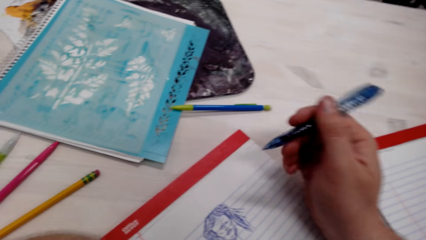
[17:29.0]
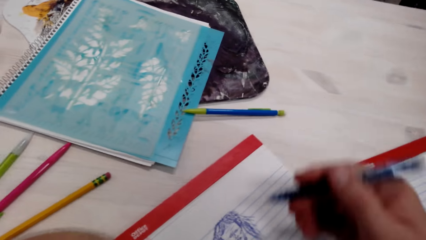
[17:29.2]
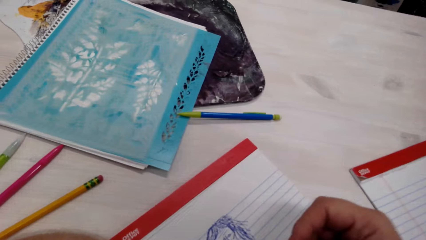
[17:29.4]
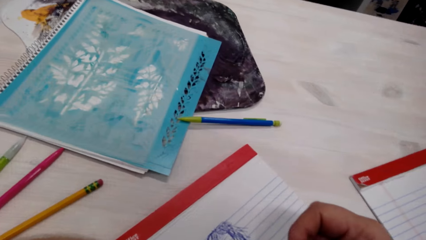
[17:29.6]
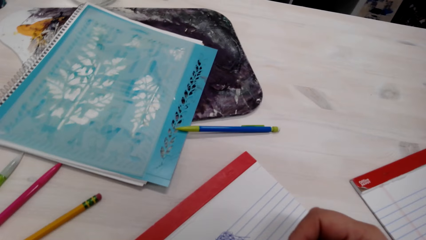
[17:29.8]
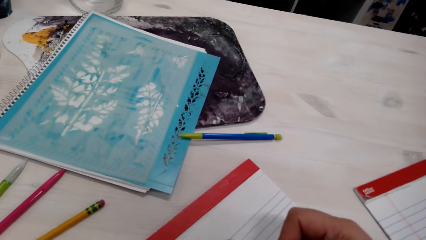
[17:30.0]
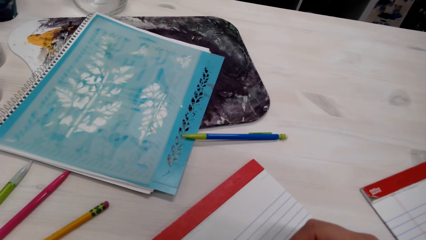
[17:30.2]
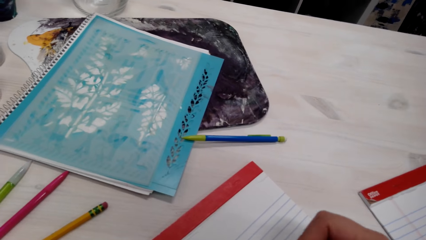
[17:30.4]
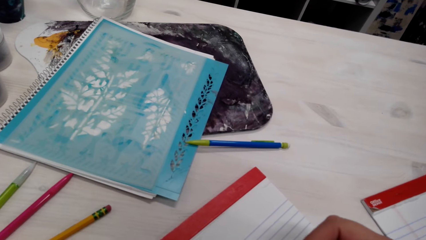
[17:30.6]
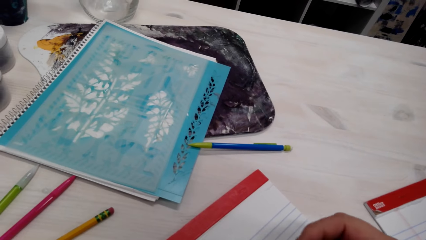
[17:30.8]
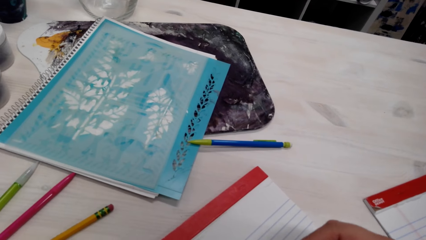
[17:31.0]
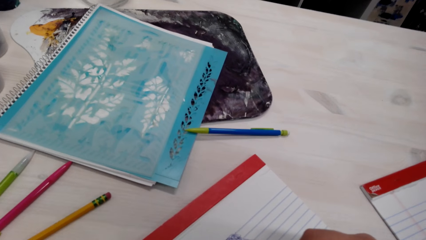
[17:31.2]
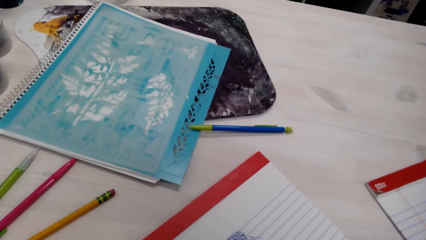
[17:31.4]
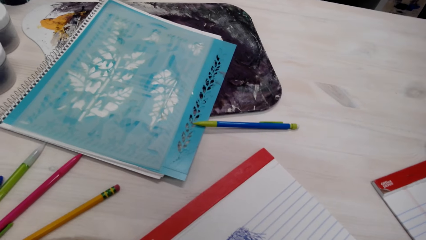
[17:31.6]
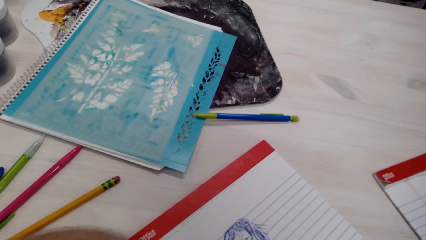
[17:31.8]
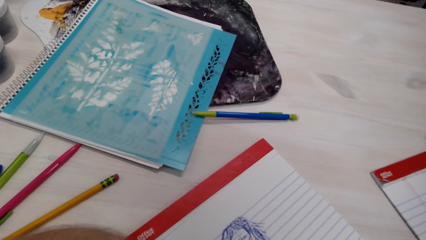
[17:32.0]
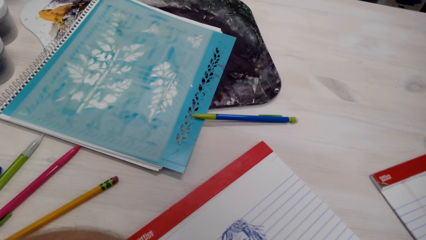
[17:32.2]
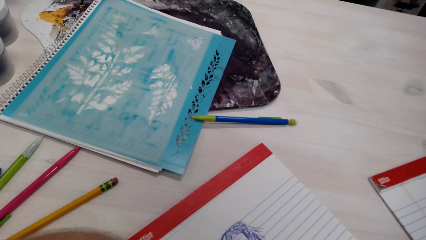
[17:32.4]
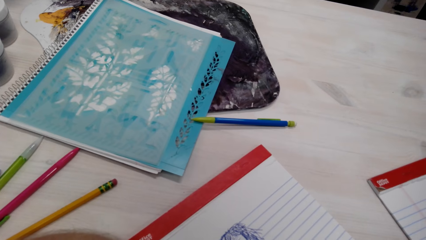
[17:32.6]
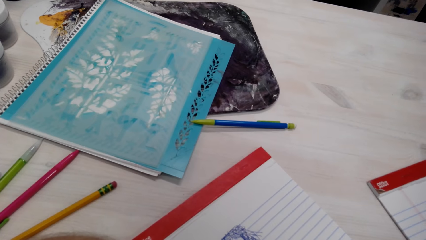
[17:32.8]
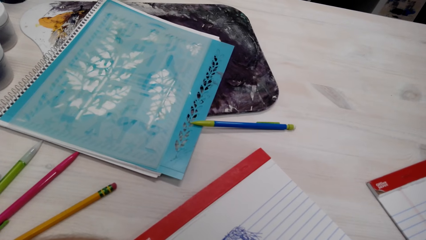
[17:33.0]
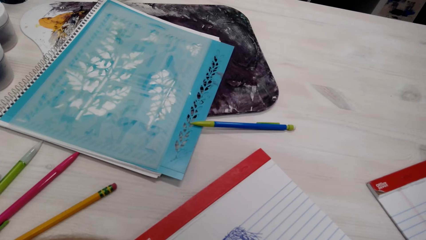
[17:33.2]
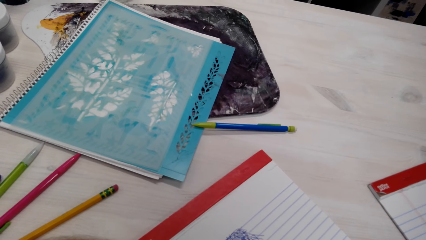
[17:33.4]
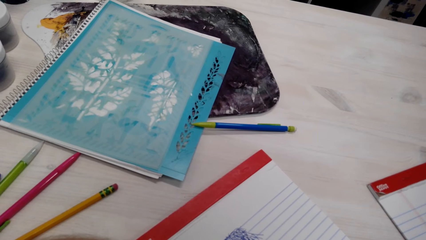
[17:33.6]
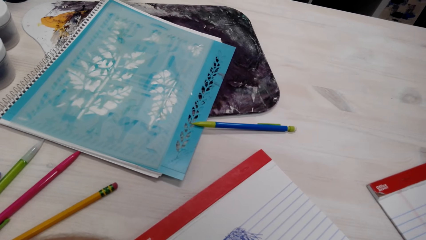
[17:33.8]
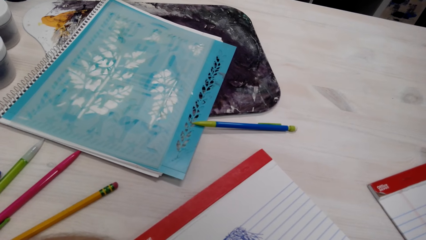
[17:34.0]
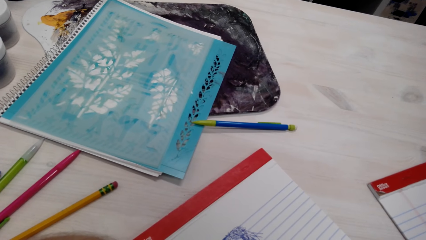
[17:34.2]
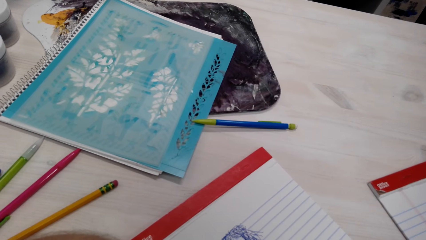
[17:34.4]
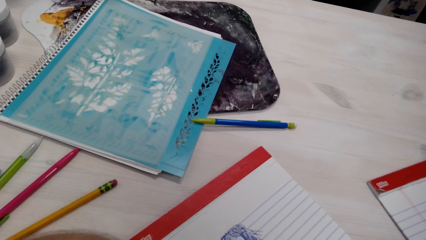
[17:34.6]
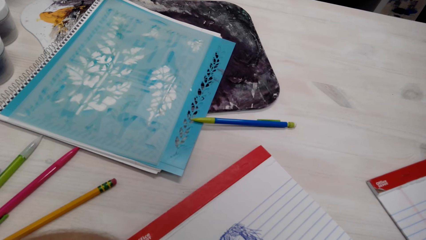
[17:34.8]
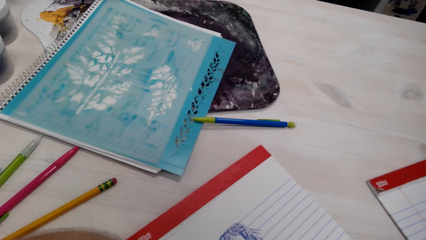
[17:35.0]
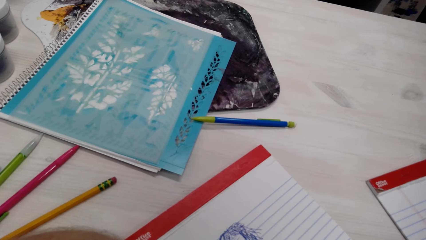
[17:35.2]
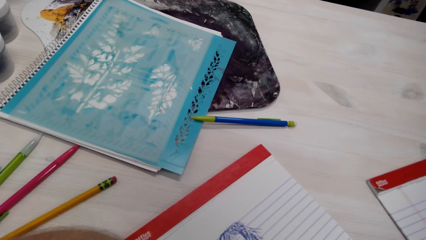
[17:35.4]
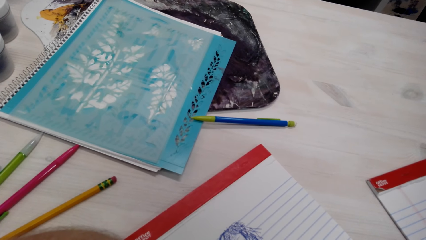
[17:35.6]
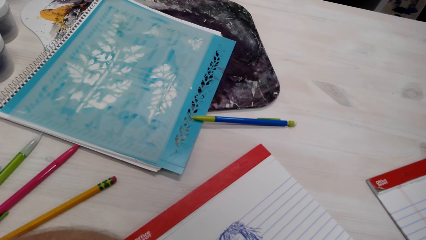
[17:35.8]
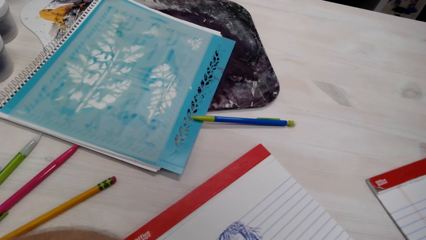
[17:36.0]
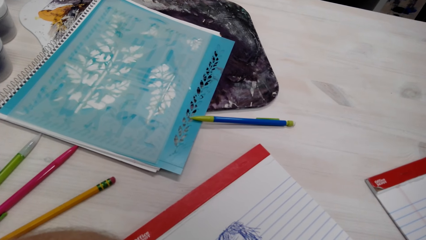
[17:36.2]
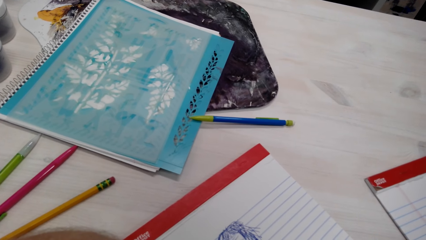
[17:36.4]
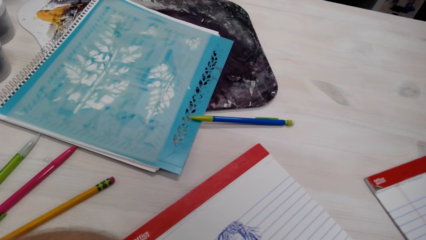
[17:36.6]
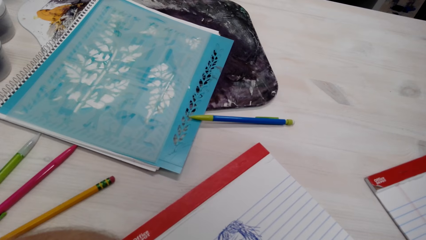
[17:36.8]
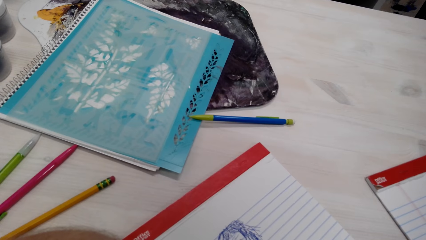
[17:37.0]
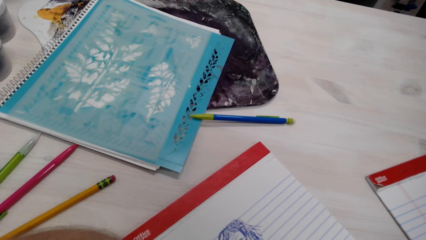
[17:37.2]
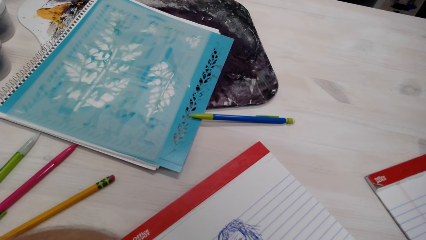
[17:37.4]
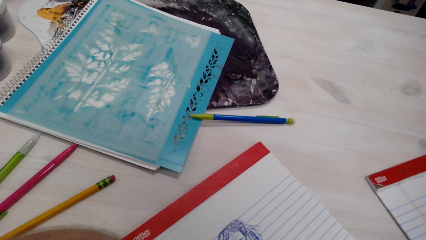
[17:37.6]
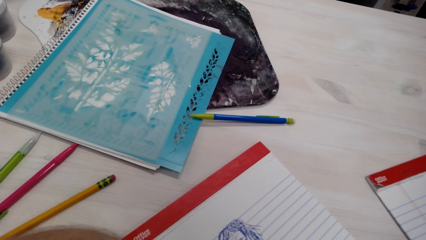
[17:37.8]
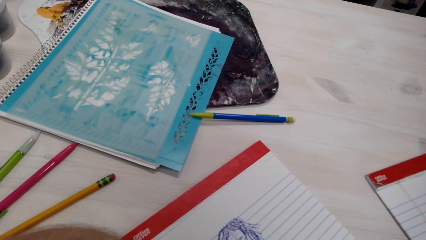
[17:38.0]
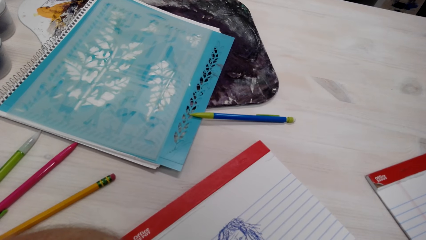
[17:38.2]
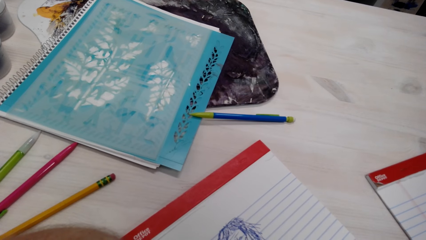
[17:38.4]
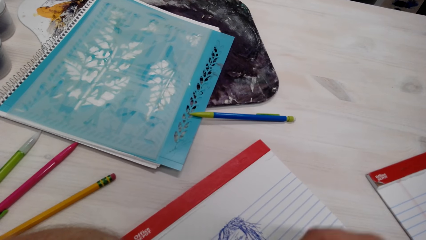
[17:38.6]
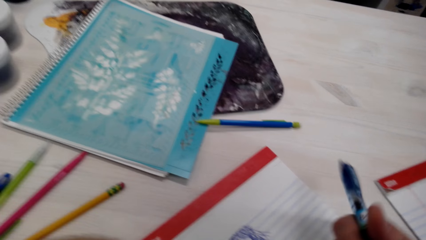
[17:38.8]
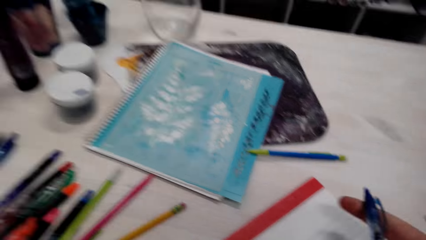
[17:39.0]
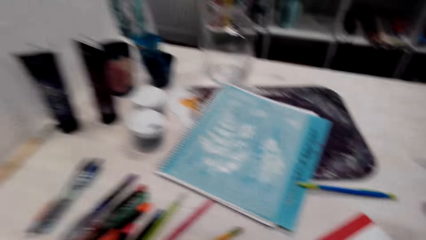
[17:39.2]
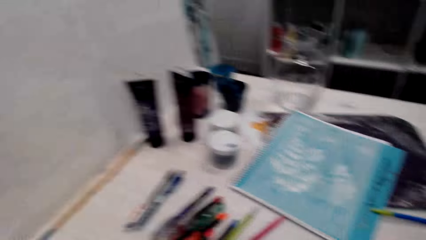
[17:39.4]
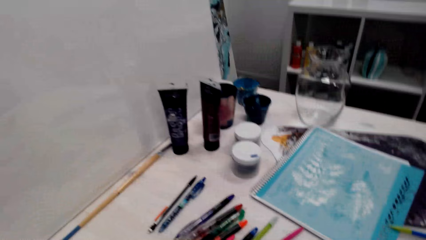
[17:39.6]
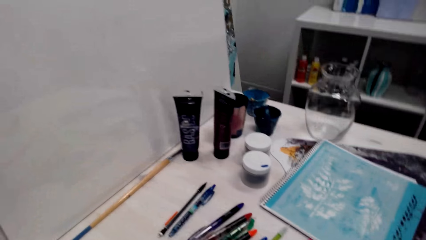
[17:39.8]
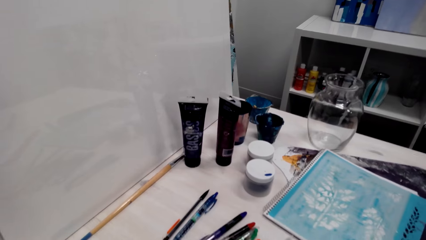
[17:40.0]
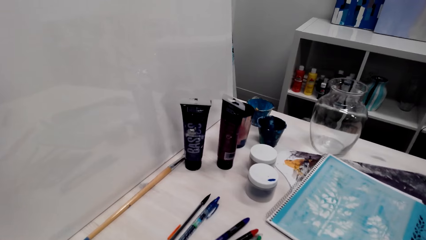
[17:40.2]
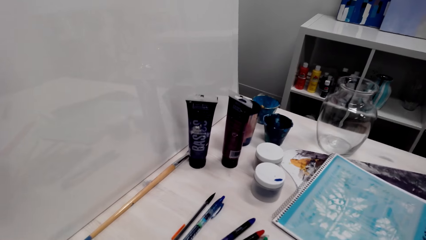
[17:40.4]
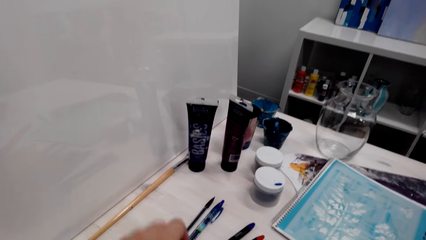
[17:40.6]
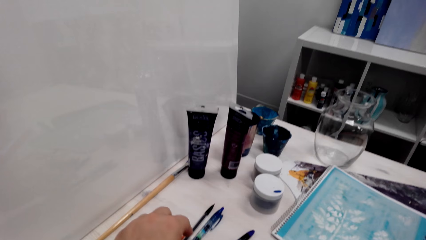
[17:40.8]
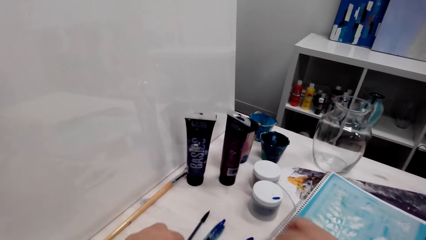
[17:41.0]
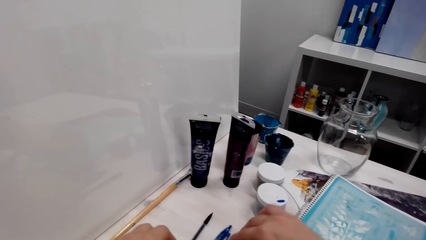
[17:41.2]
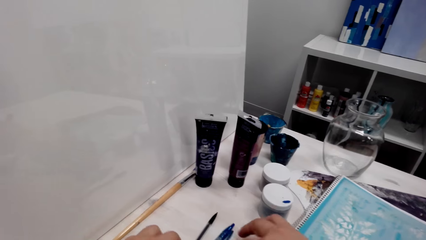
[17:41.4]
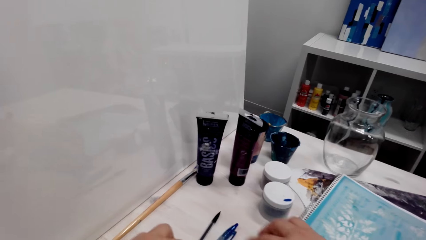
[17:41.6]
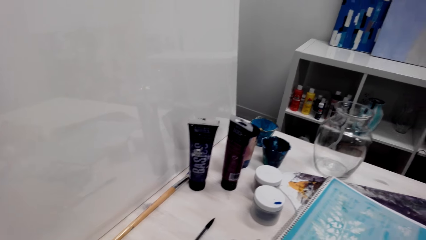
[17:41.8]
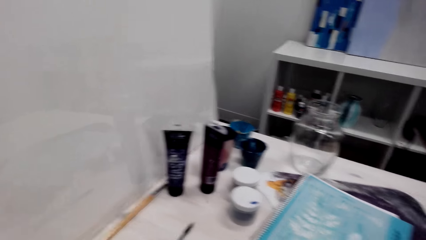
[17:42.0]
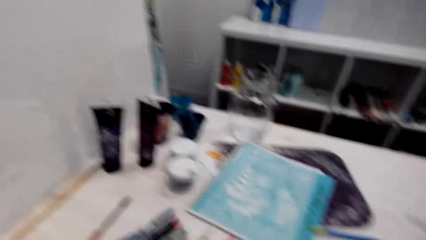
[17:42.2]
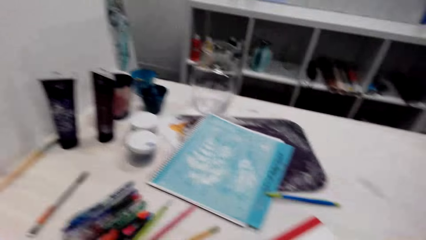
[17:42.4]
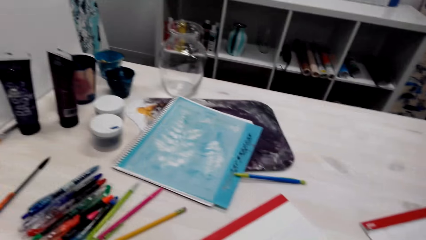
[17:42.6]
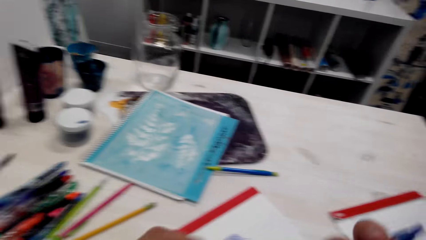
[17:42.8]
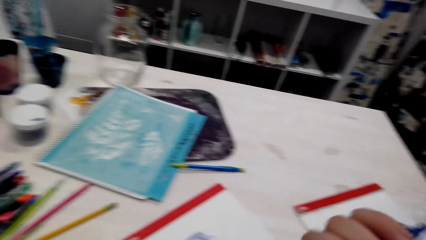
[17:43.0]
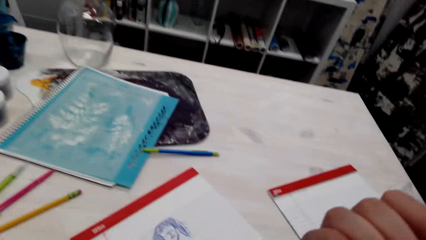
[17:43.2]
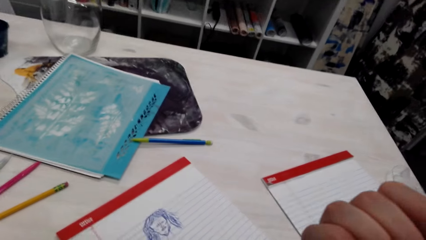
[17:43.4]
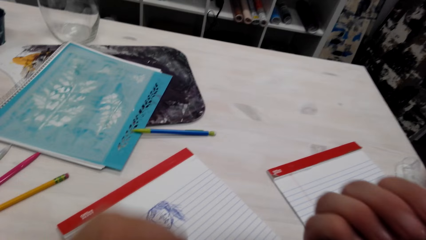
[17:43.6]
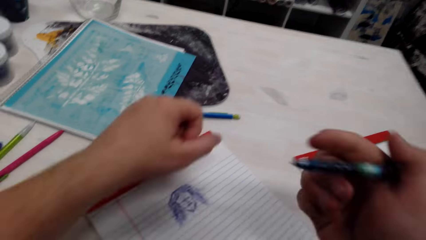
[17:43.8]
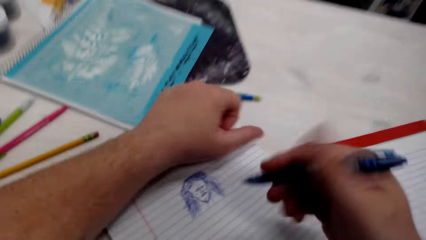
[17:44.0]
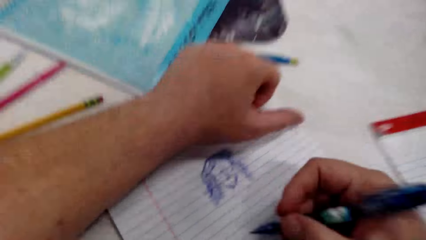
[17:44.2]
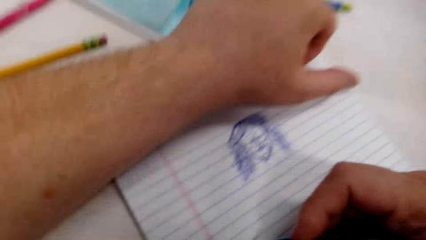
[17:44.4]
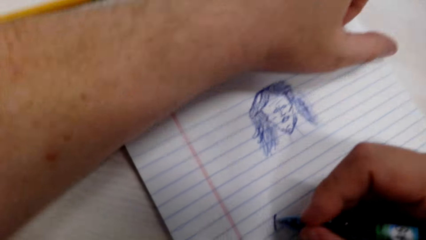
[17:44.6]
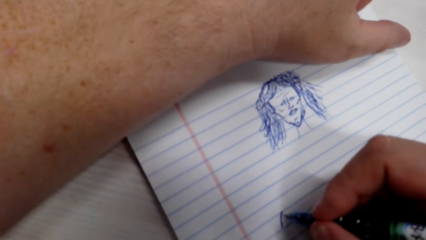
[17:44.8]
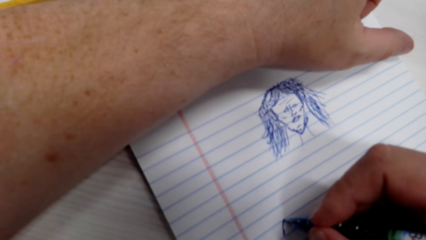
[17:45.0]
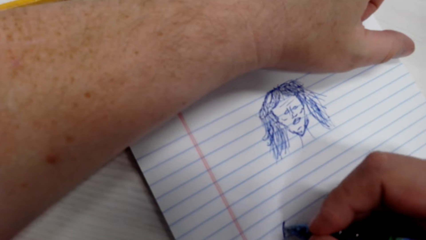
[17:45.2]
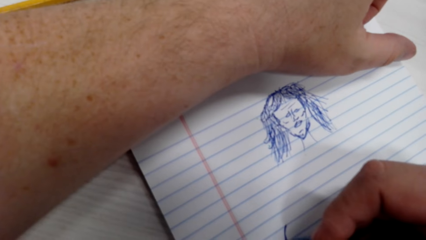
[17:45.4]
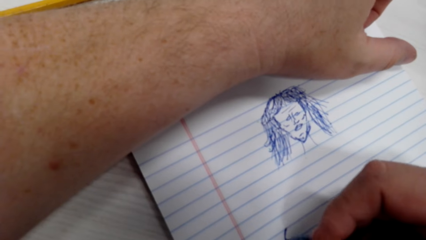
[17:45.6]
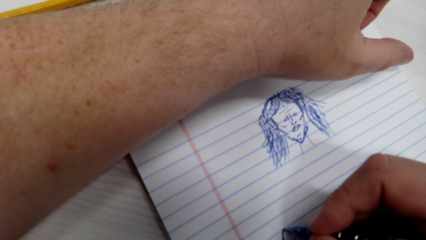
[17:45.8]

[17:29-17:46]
The camera wearer draws a drawing. They pick up the phone. They pick up the pen. They draw on the book.
